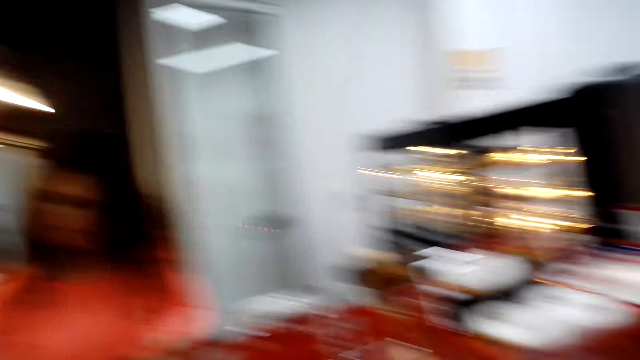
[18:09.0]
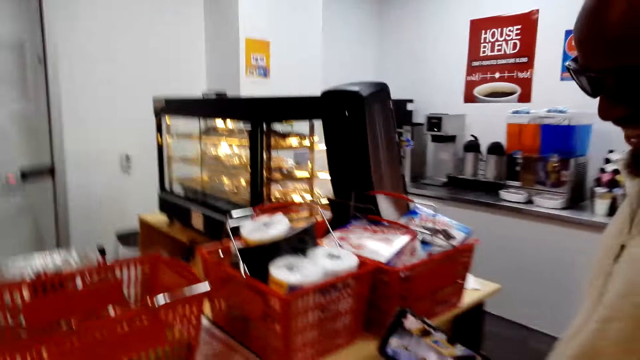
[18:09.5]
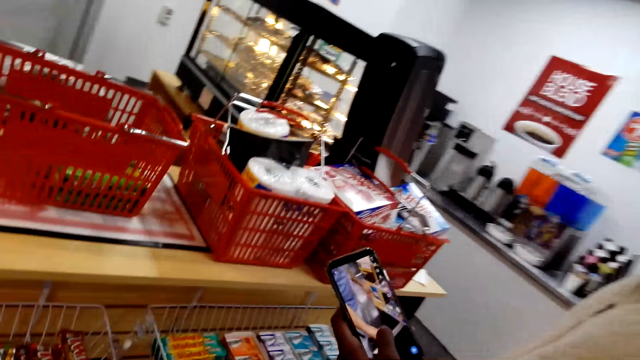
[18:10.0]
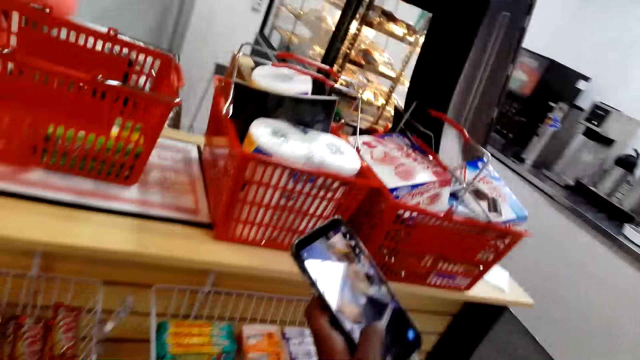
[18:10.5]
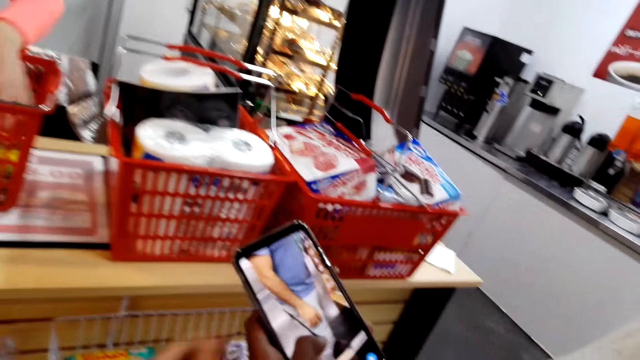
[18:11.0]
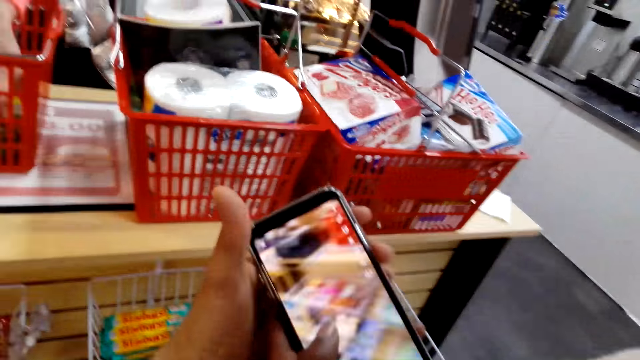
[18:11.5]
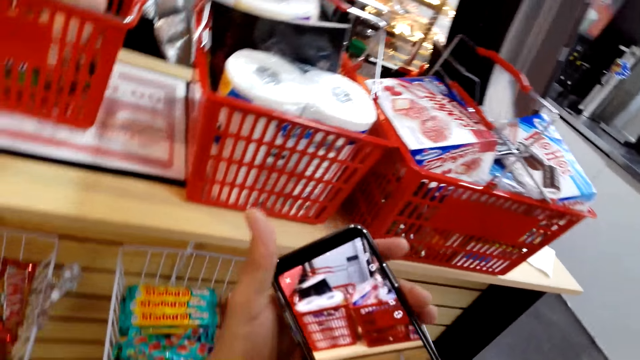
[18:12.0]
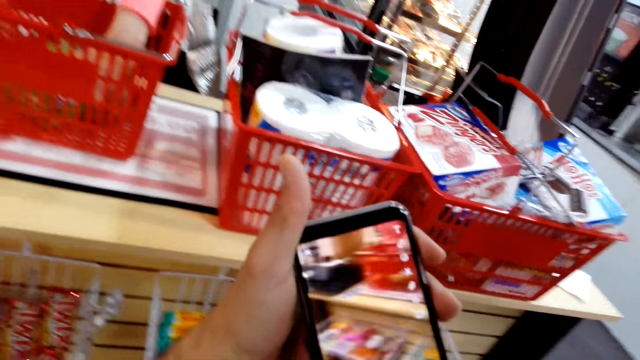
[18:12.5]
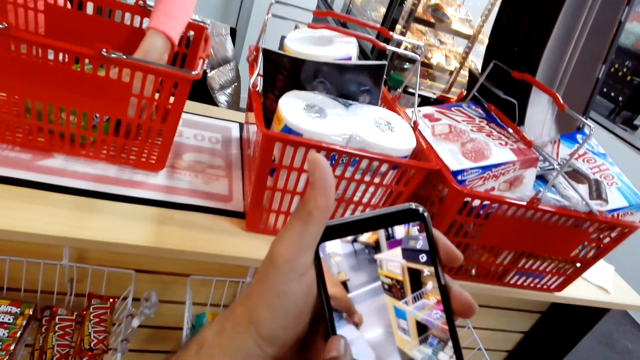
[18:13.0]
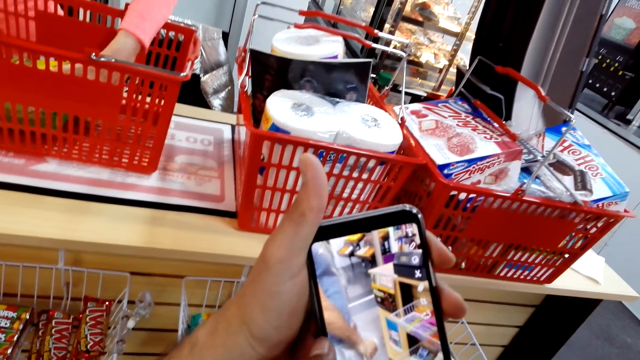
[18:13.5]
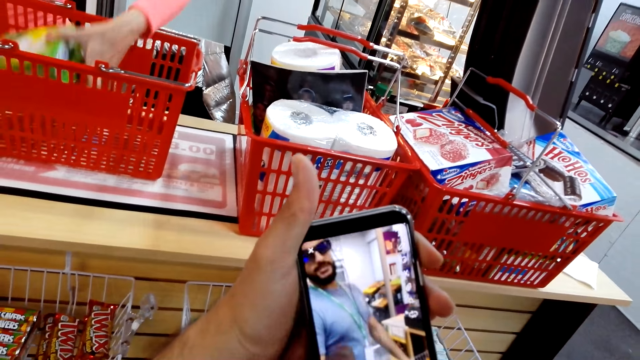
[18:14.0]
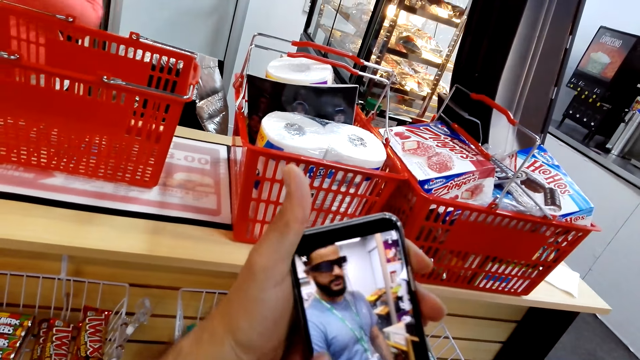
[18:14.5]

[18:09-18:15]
A woman totals the item. A man uses a phone. The camera wearer looks at the man's phone. The woman picks an item from the carrier.

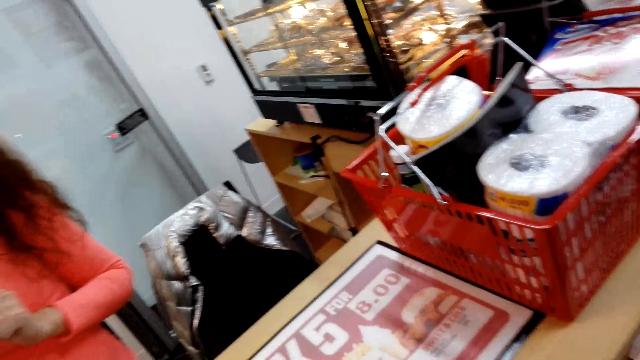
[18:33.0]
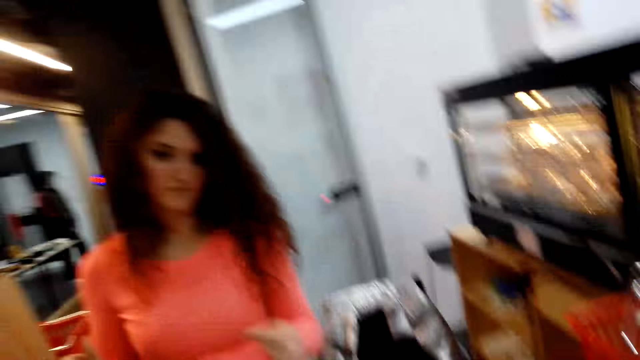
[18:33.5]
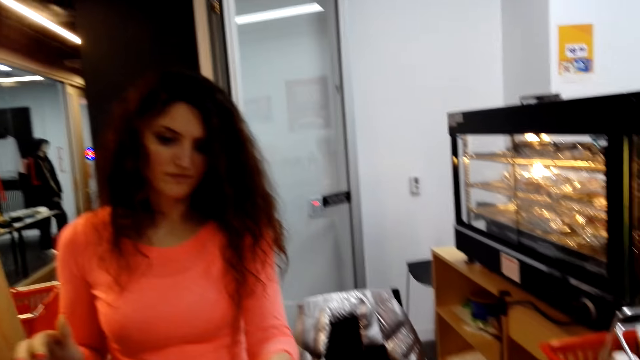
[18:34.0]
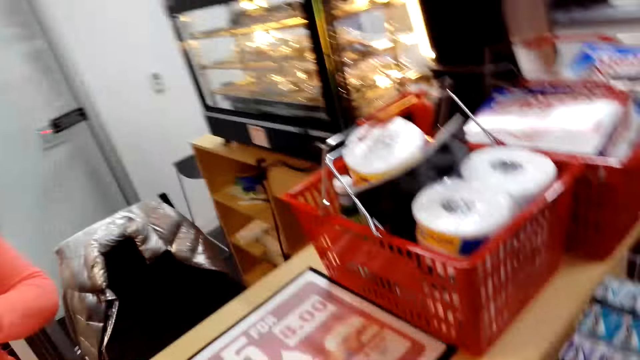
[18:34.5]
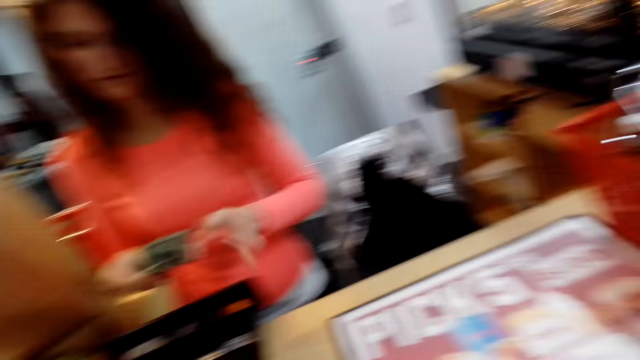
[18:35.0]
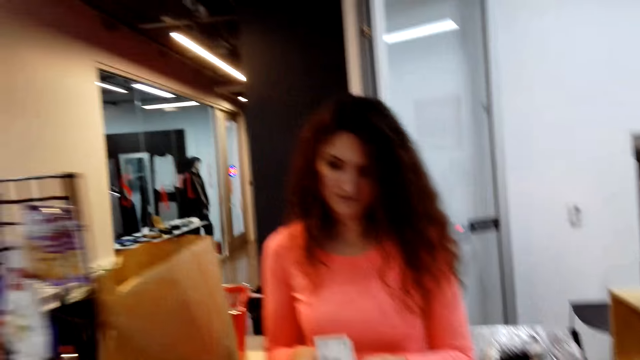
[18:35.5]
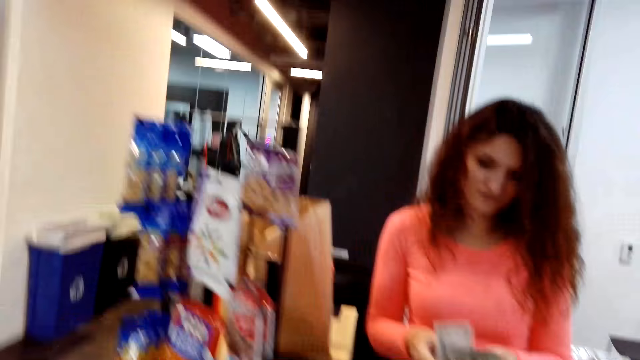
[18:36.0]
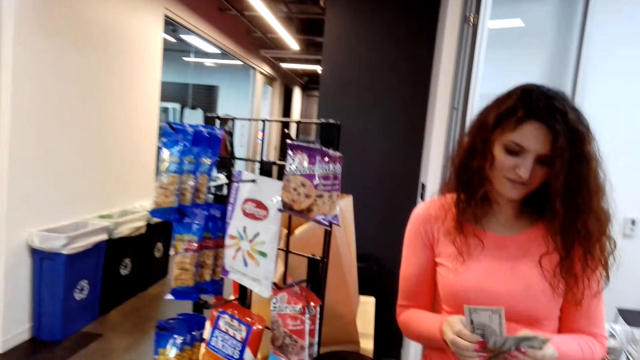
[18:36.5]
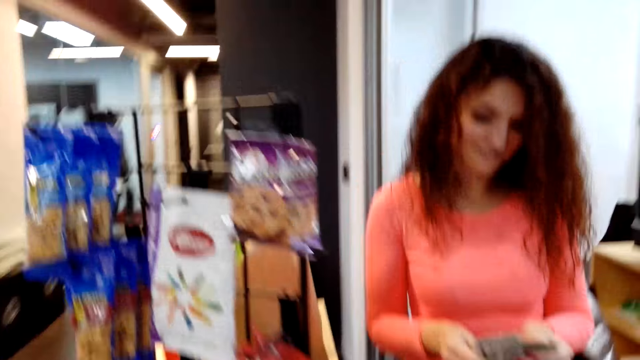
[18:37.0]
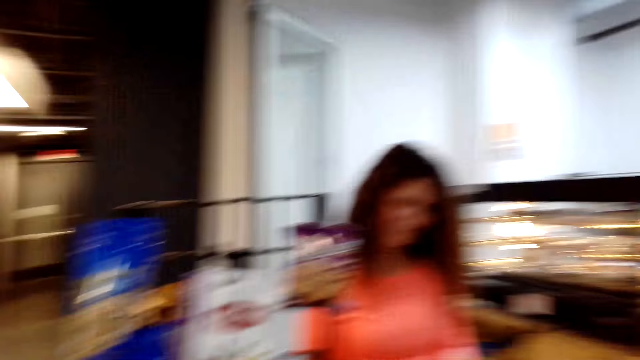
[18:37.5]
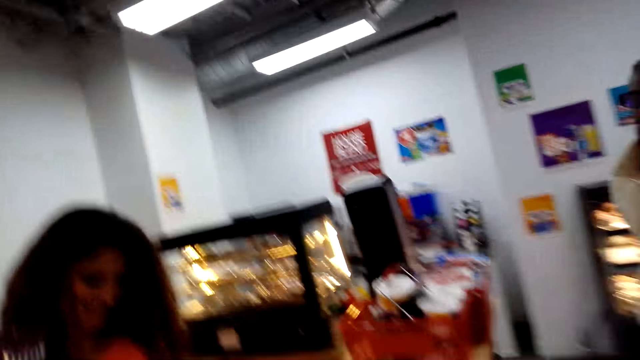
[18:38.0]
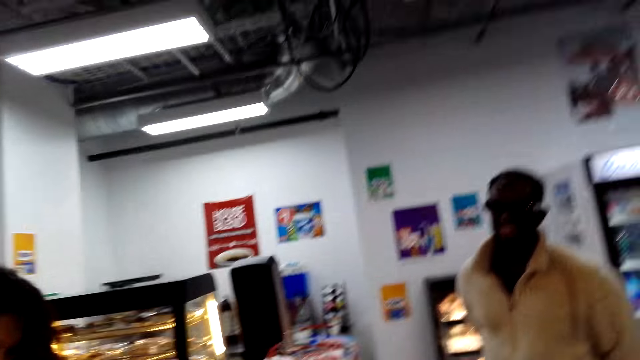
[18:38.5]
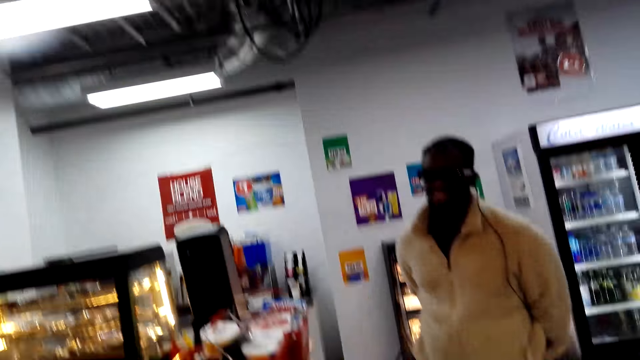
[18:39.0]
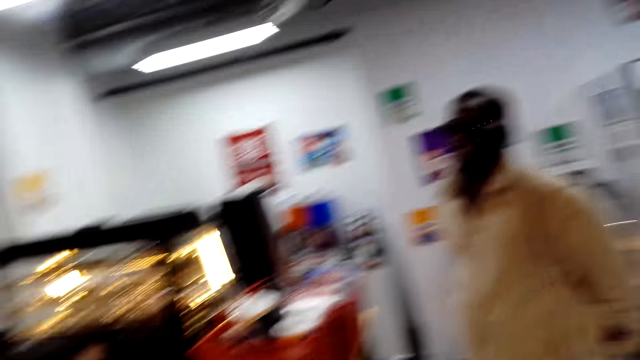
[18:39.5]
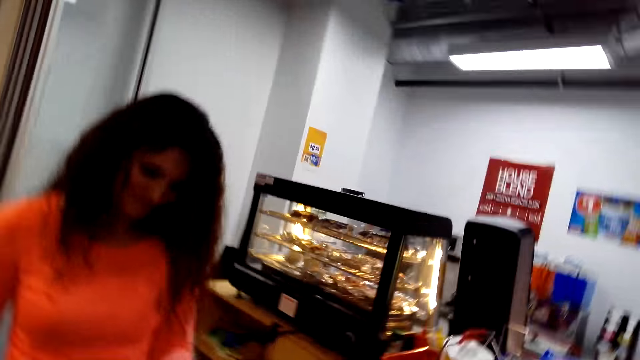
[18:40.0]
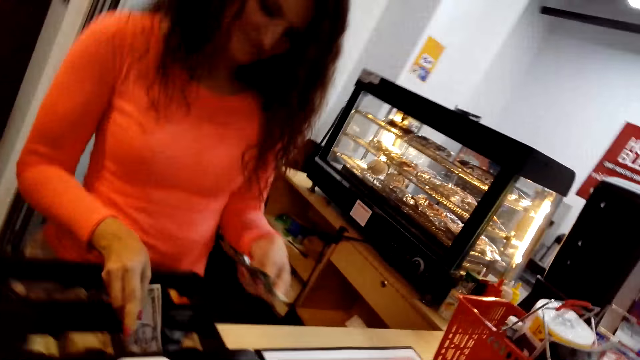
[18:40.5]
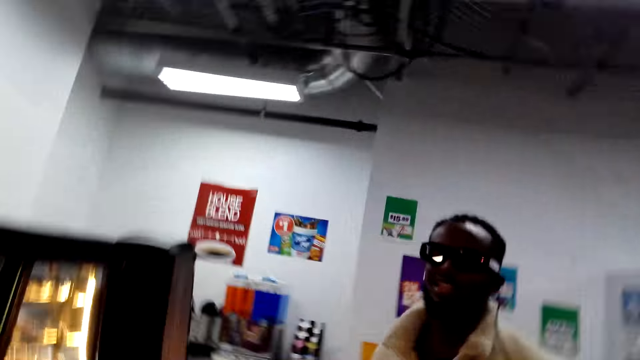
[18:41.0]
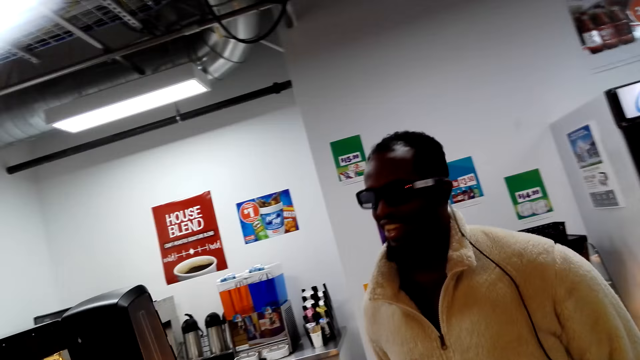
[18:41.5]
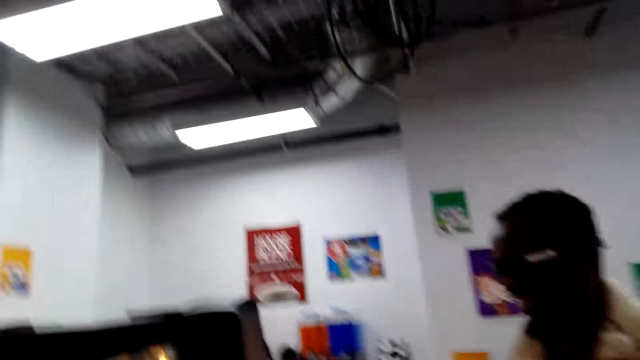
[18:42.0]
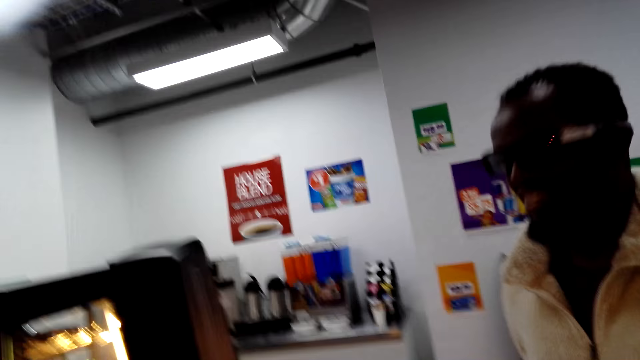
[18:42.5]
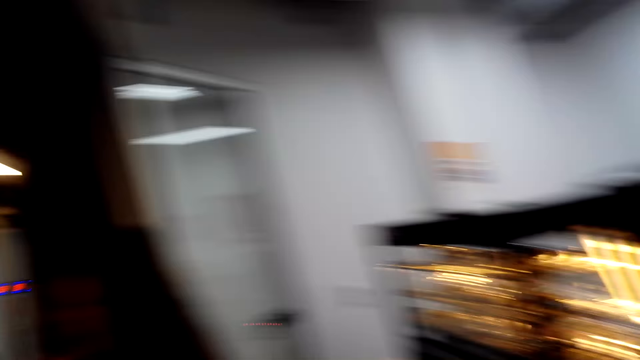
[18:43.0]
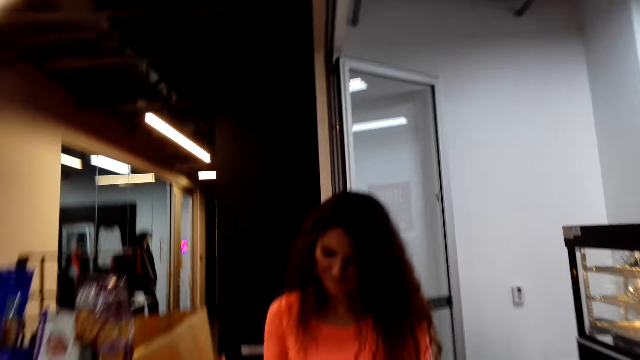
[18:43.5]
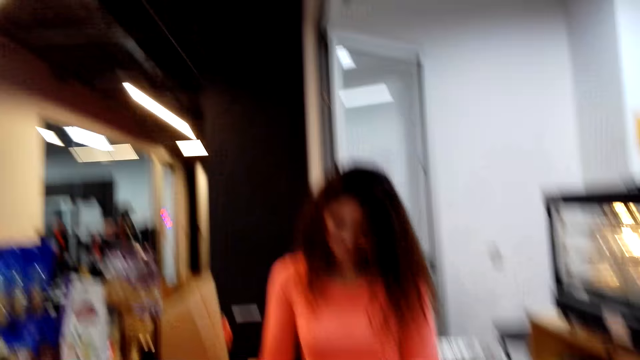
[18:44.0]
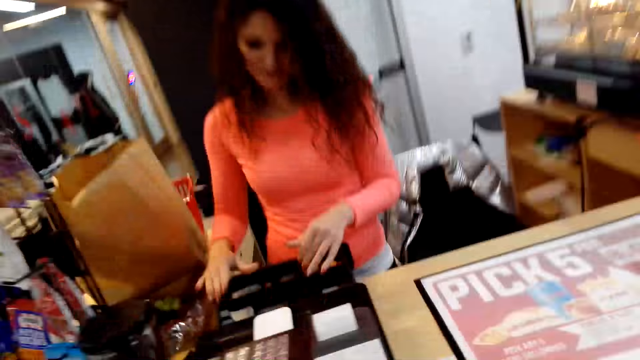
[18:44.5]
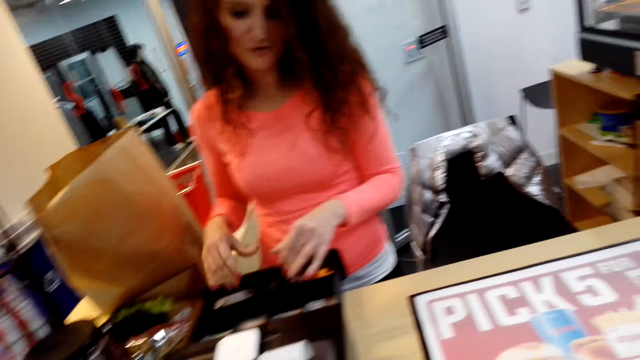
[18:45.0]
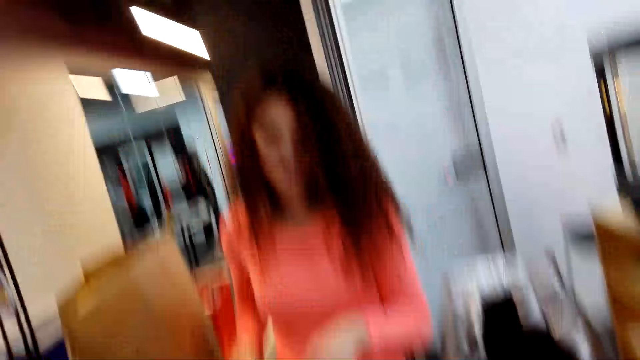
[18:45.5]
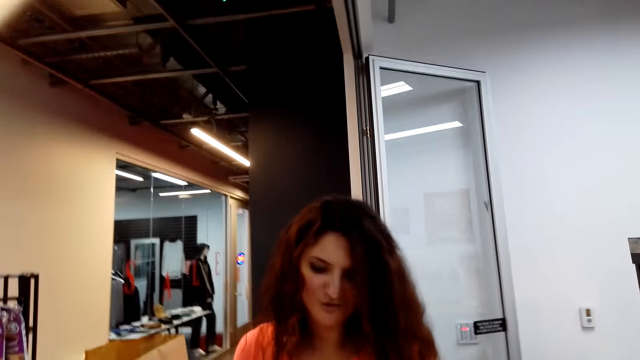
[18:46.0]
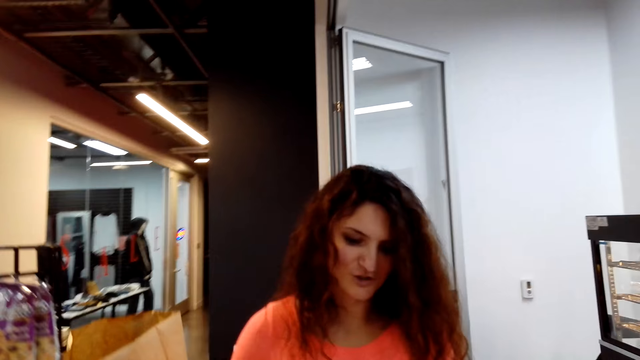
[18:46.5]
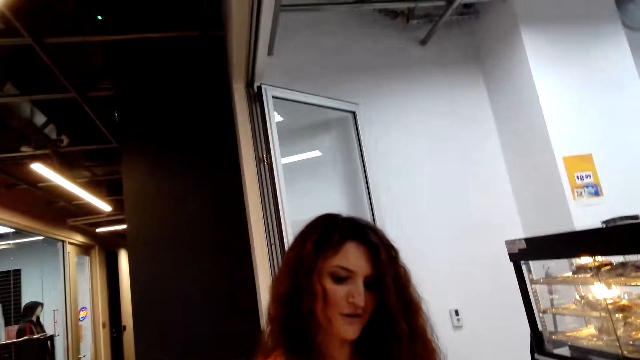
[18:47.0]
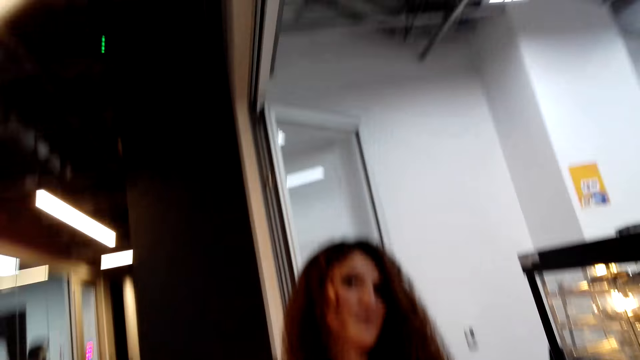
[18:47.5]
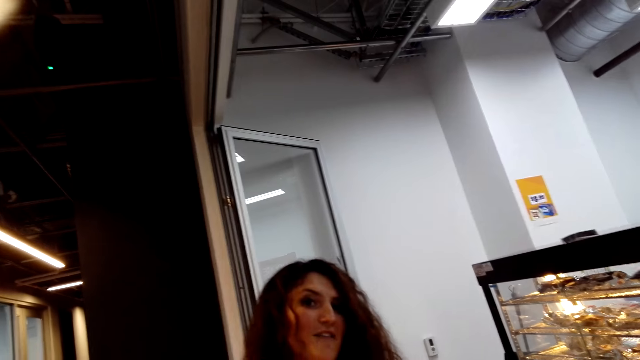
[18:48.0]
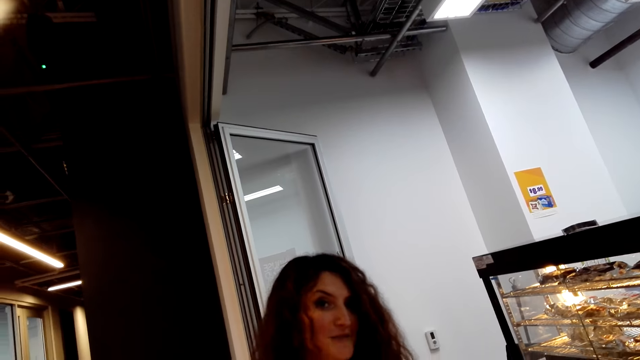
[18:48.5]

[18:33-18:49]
The camera wearer gives a cashier money. The cashier counts money. The camera wearer turns around the shop. They look around. They converse with a man. They converse with the cashier. The cashier puts money in the register.
